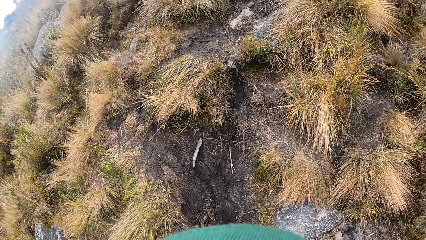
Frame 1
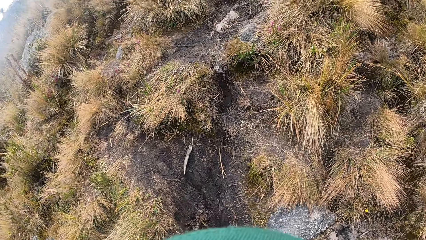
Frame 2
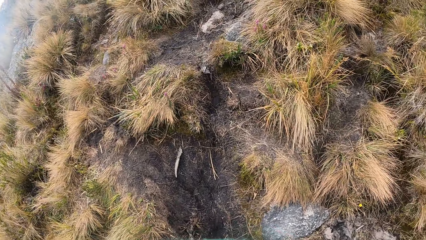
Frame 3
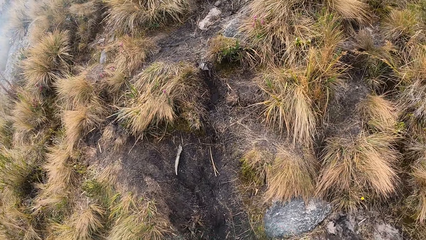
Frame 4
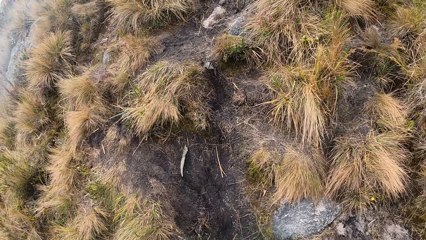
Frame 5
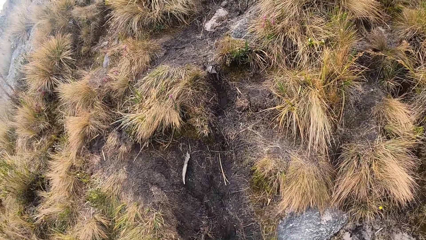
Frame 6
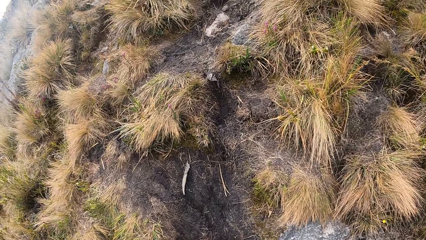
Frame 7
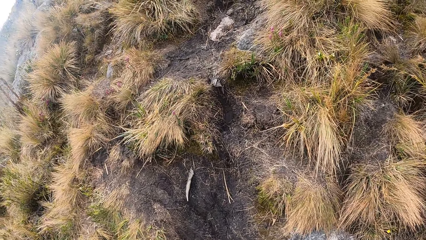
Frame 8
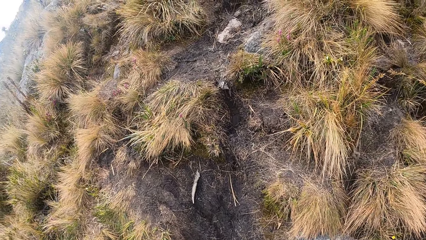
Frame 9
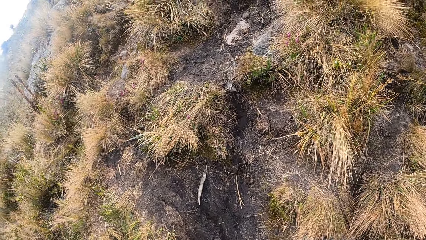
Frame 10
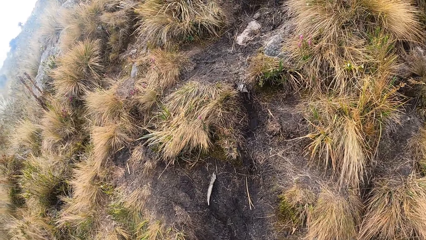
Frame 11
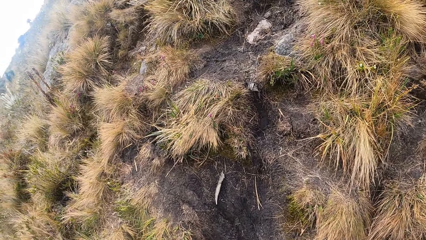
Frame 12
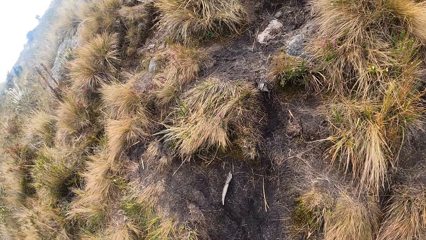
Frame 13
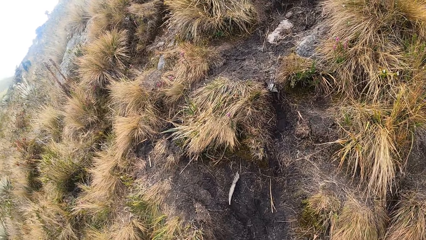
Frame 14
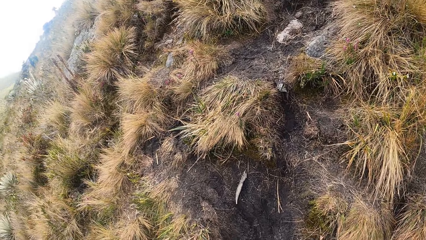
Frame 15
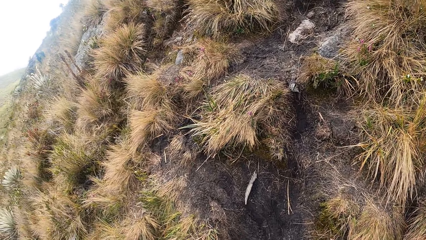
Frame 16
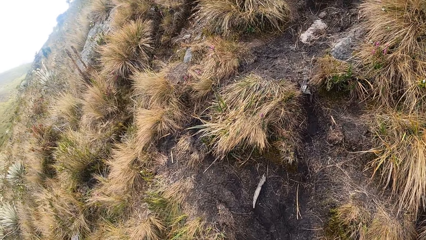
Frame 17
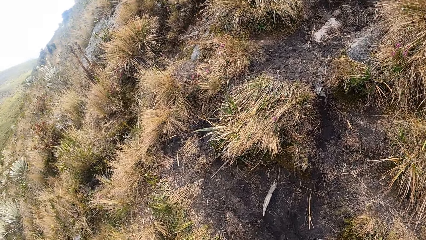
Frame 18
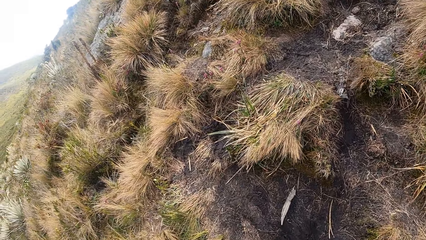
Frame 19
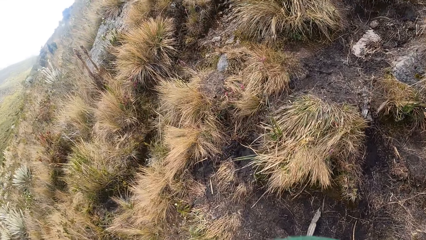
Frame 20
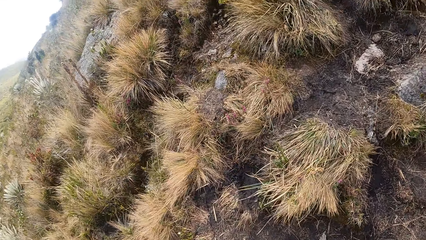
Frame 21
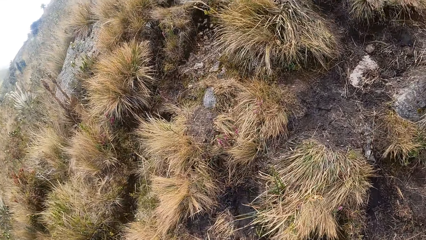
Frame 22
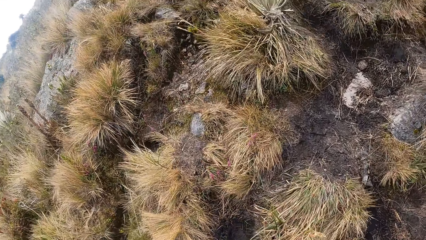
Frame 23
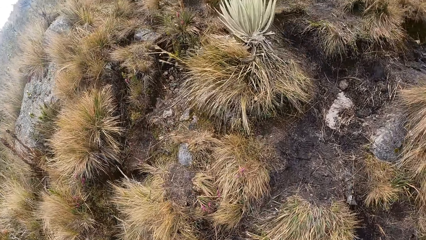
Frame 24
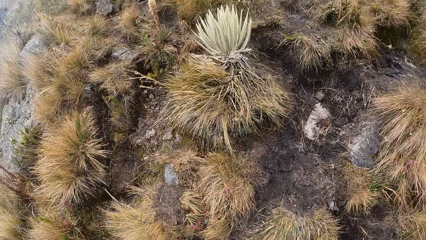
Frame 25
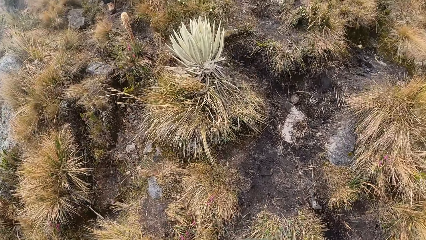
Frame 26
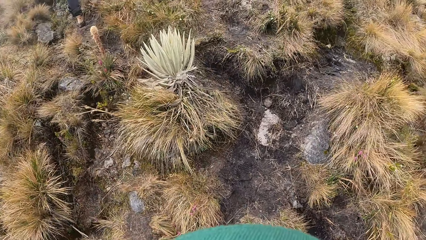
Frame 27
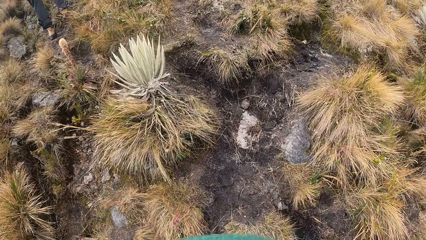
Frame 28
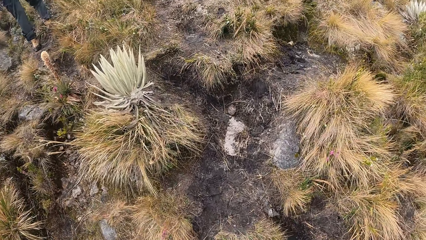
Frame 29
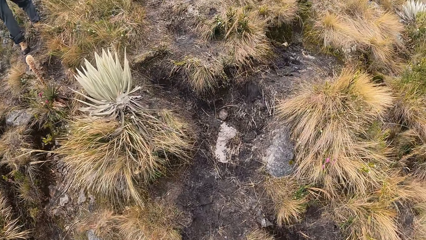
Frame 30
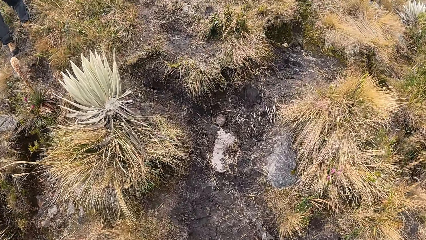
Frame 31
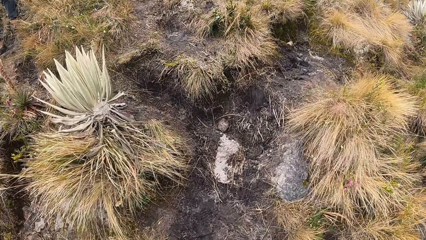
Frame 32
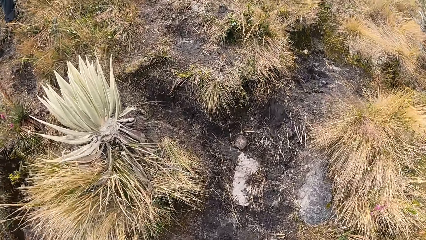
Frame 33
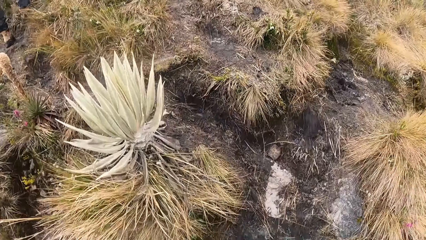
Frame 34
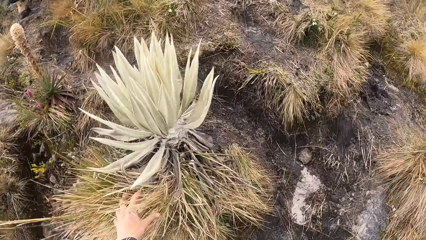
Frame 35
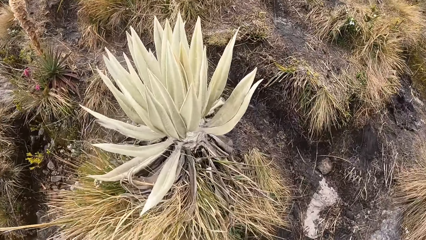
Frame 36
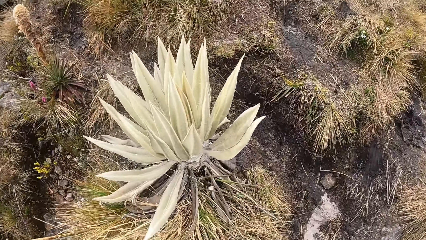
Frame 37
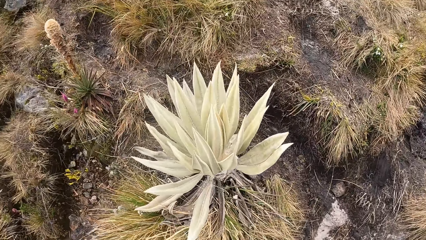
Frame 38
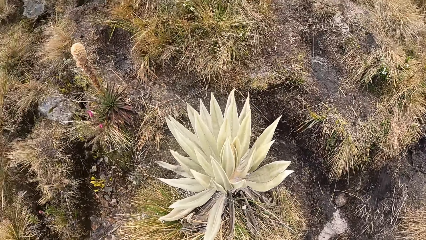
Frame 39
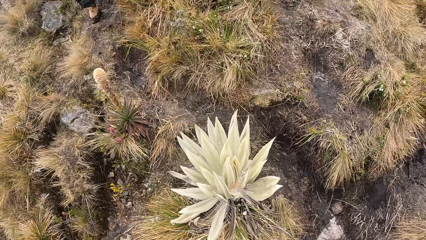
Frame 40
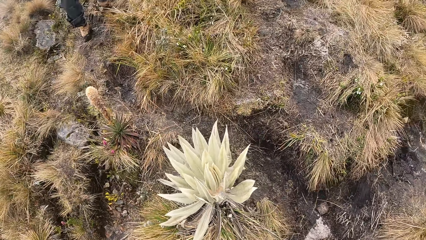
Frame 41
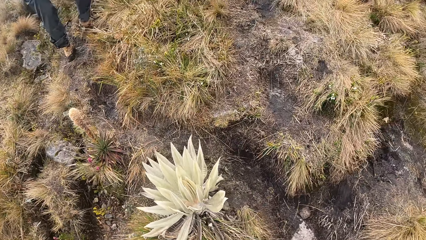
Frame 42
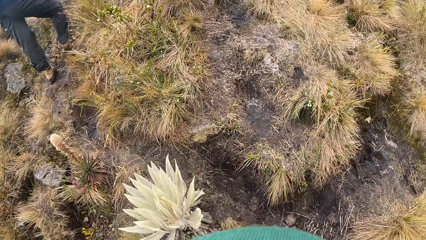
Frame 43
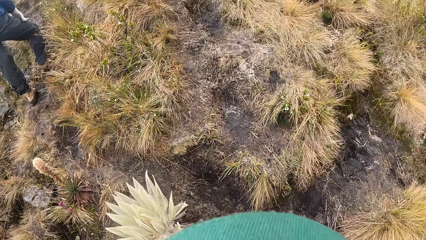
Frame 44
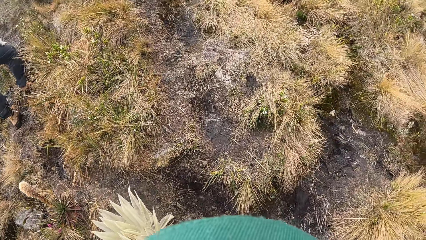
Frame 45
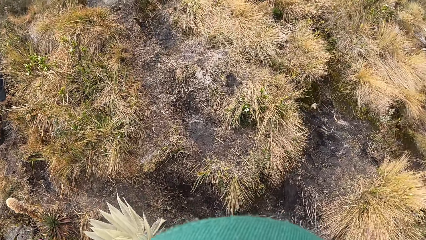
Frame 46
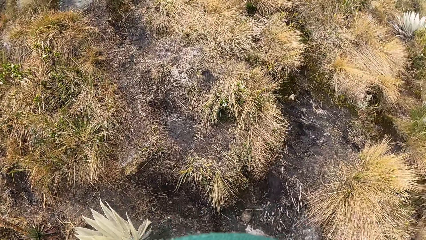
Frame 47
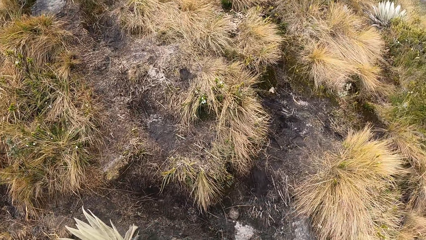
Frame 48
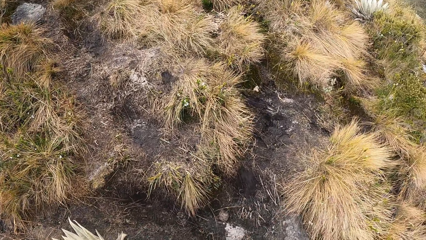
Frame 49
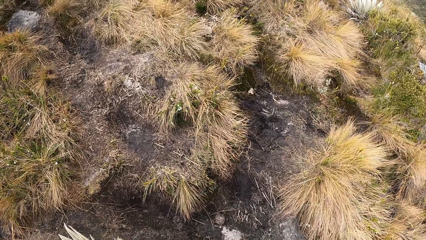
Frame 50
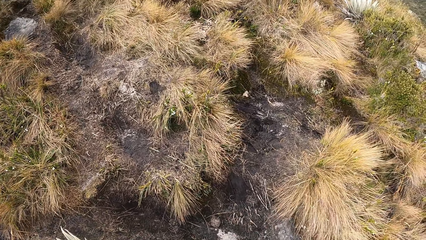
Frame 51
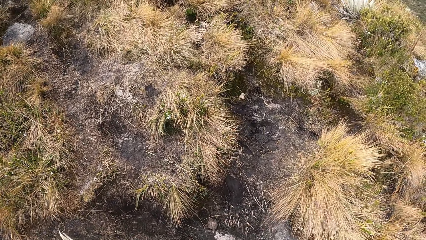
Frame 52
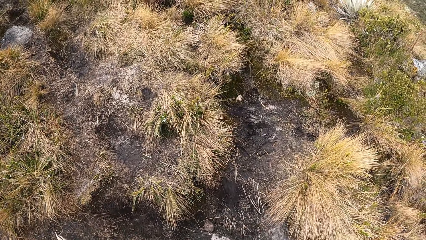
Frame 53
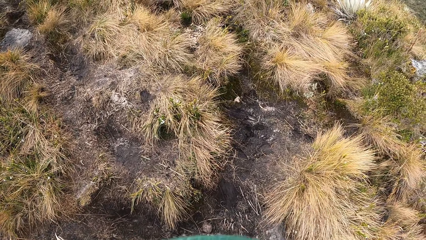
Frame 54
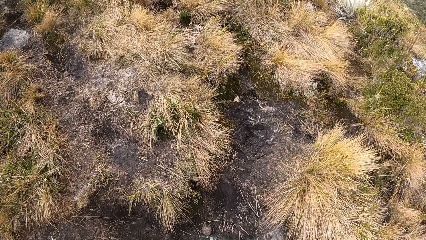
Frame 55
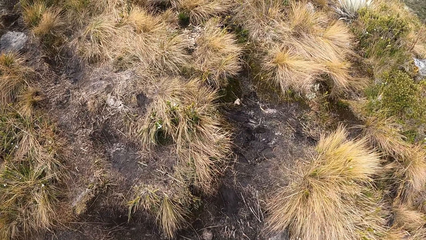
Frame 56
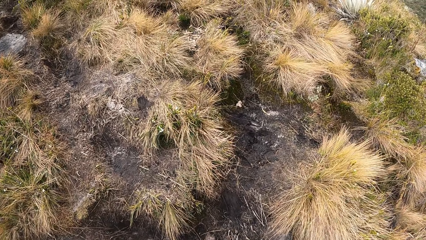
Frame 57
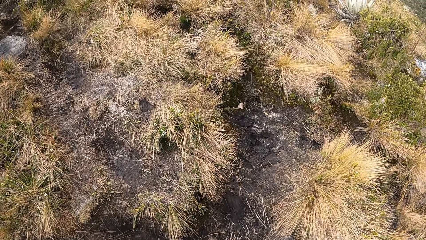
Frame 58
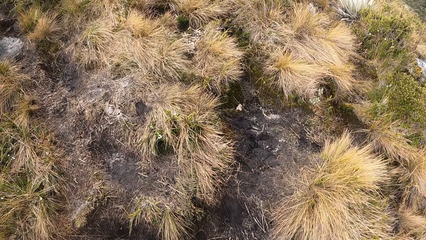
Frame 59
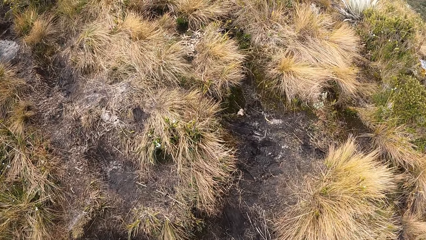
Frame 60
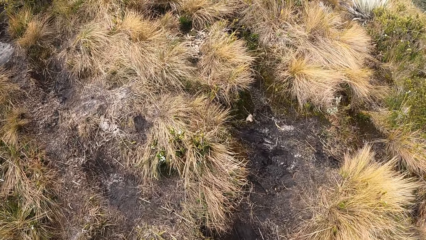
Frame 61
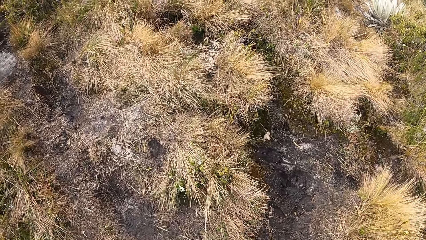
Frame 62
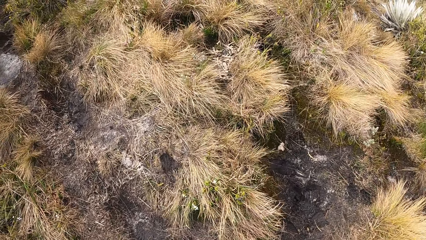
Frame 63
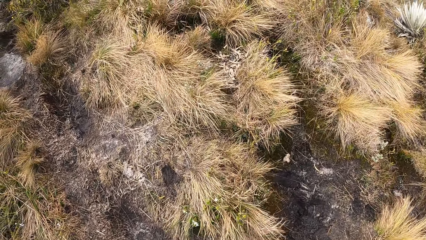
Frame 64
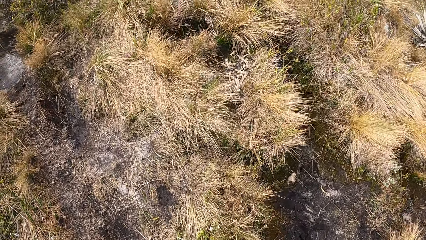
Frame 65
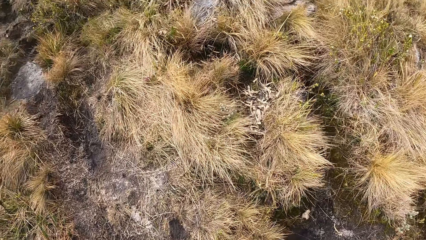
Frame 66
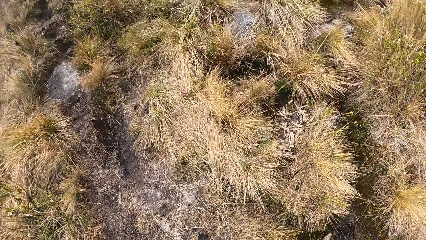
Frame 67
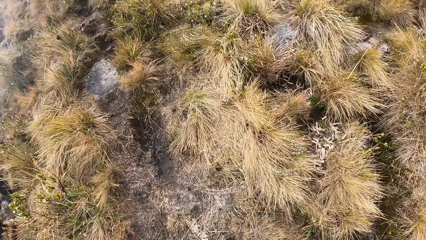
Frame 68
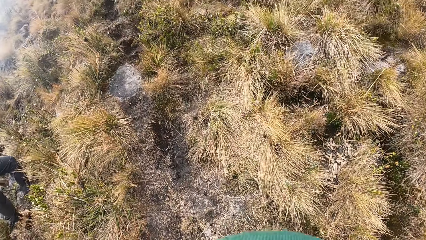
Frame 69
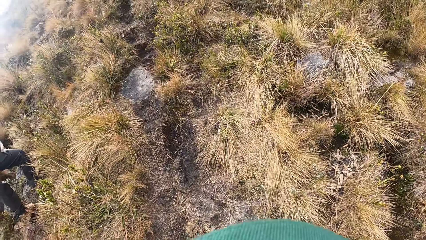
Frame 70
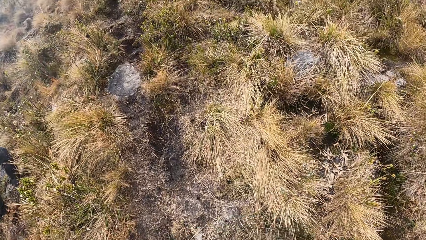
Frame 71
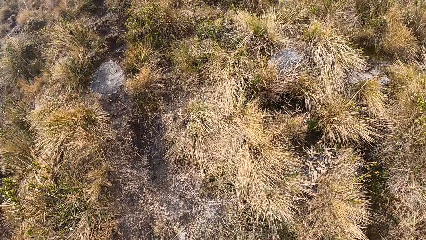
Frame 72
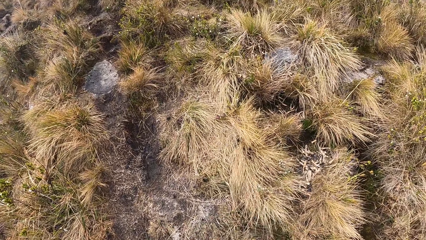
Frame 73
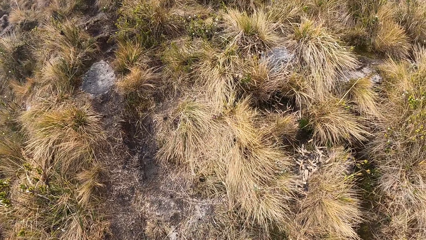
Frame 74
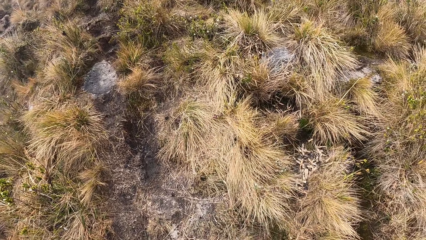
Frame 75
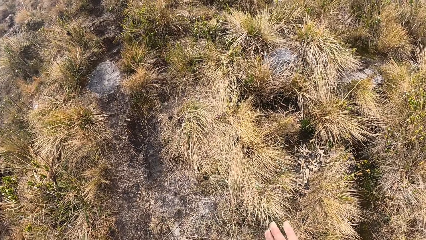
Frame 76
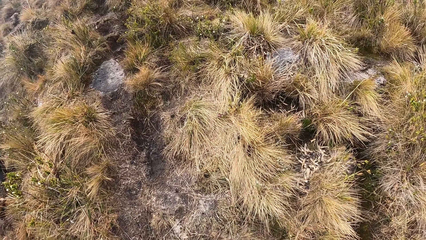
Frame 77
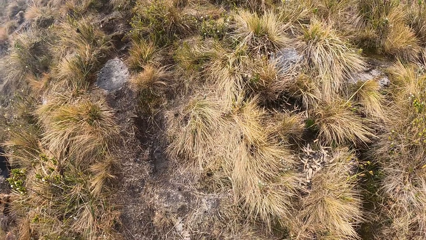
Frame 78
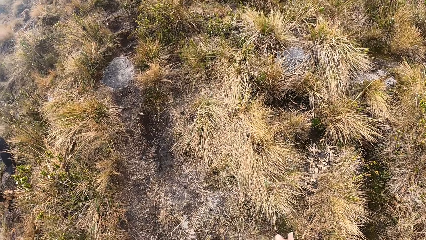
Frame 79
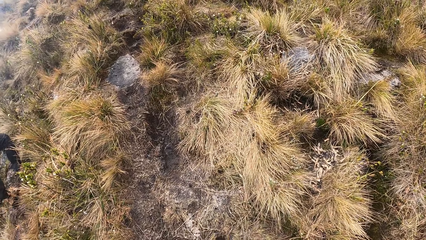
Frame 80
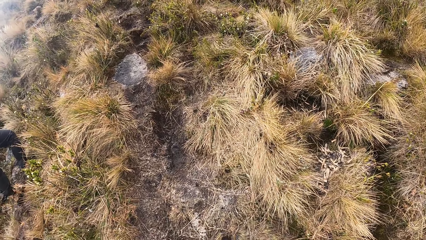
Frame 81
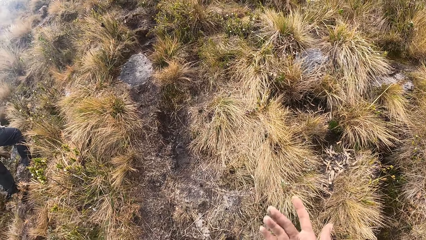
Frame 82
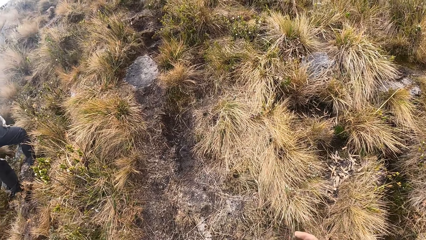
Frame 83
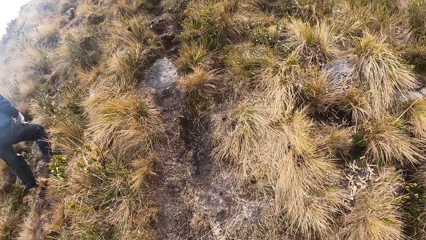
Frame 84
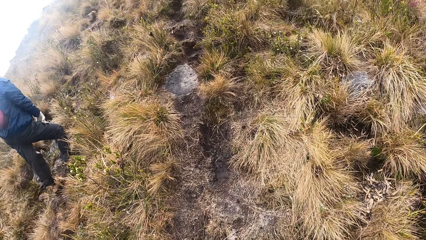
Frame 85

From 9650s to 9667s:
The camera wearer looks around the ground. They walk up the hill.
